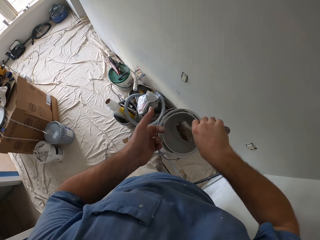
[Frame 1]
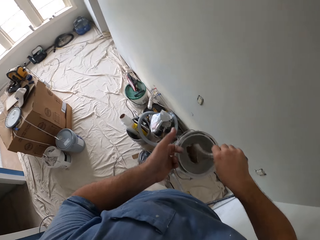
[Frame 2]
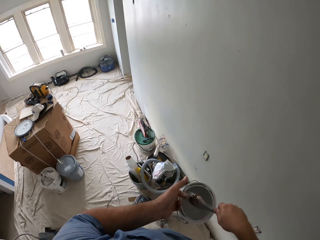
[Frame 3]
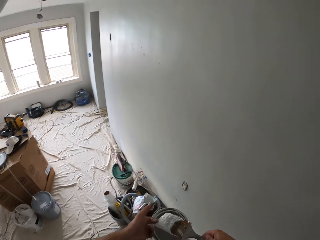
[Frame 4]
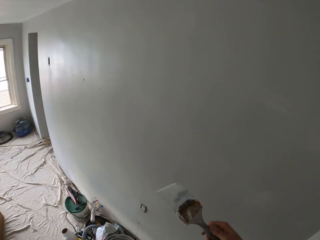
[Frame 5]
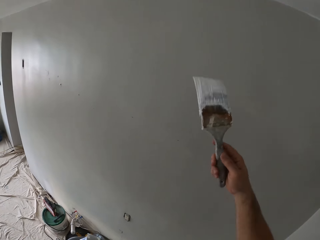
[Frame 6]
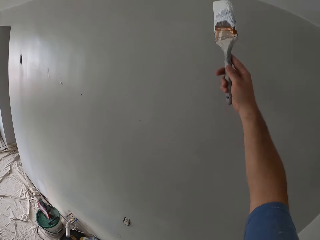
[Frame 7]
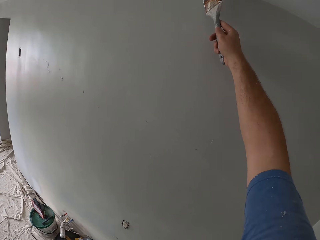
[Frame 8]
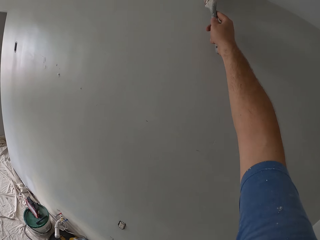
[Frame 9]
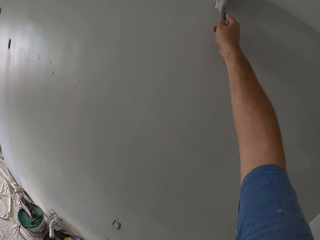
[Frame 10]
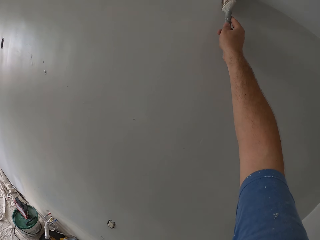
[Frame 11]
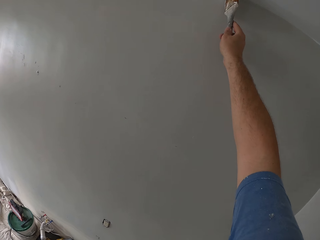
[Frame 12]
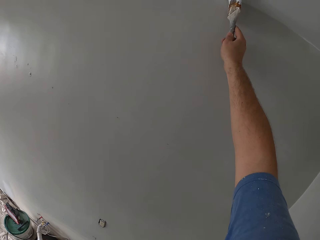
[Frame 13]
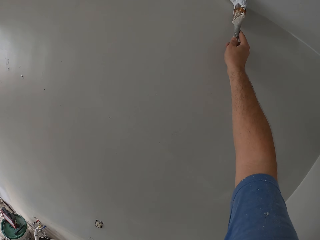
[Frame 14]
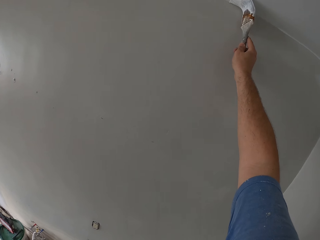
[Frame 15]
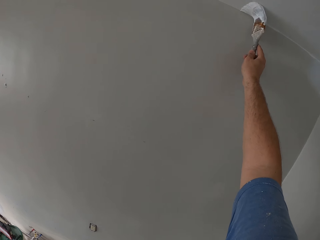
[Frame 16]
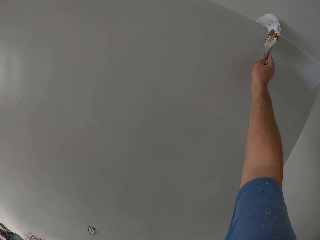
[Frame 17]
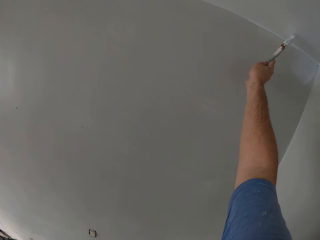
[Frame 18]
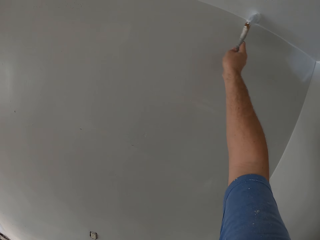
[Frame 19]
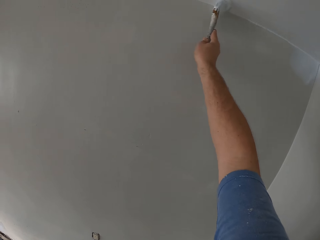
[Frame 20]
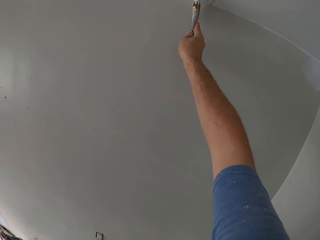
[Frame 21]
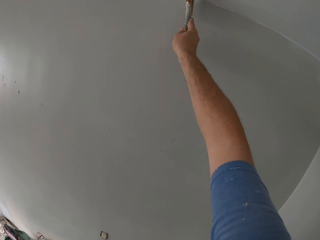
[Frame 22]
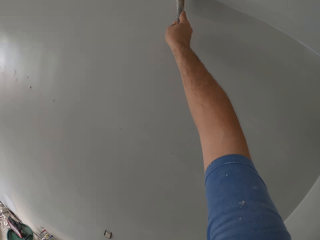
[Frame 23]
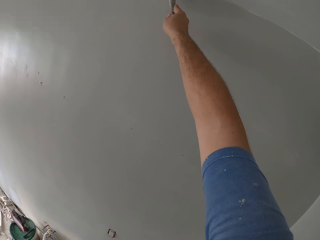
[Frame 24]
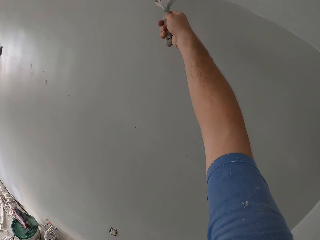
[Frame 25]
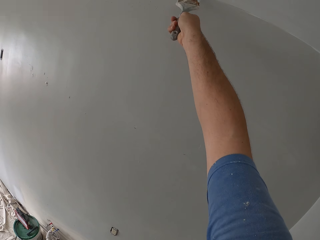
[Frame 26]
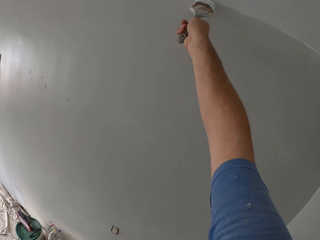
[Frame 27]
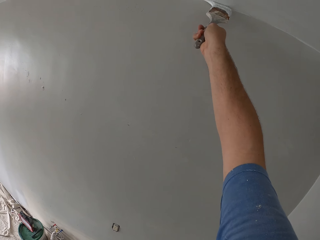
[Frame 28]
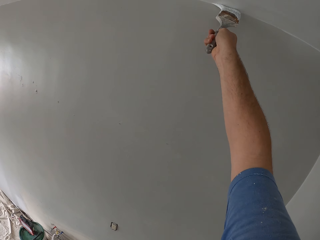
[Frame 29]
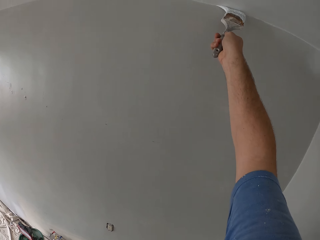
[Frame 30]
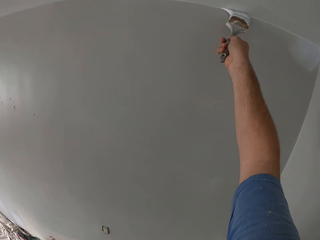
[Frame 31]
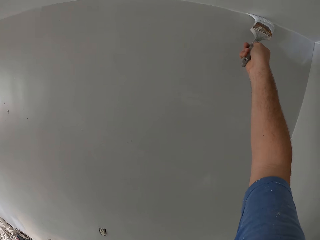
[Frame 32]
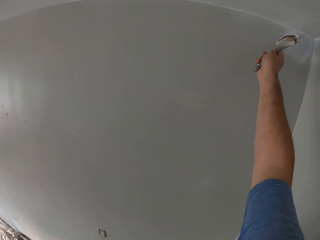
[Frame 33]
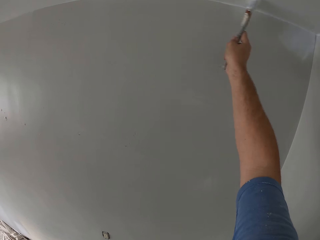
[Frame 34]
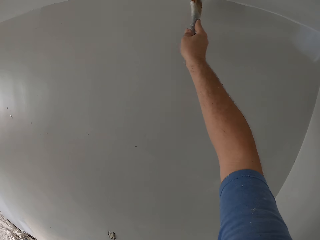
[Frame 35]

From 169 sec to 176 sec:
The camera wearer dips the paint brush in the bucket of paint. They continue painting the ceiling or the wall.

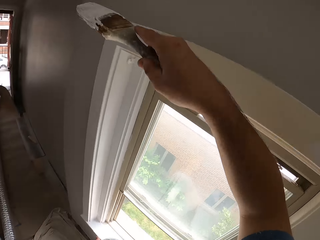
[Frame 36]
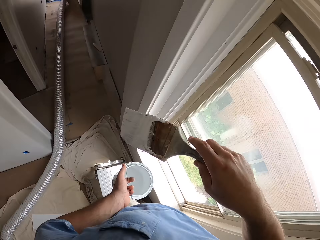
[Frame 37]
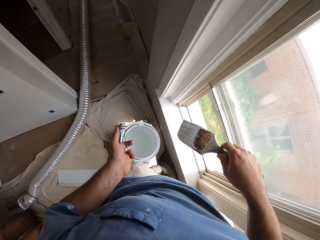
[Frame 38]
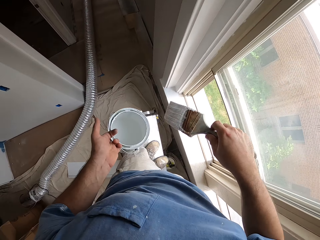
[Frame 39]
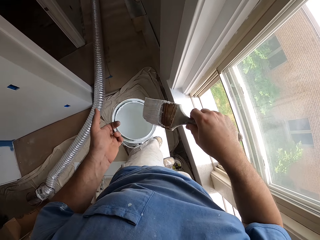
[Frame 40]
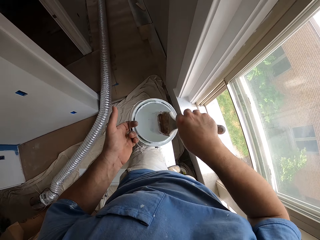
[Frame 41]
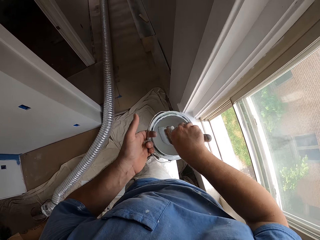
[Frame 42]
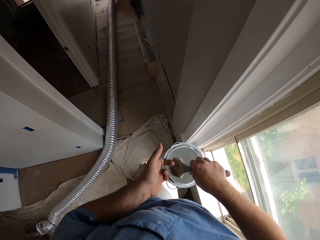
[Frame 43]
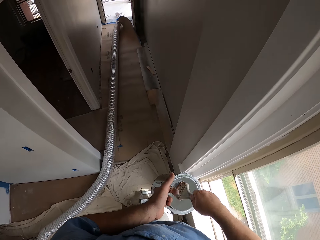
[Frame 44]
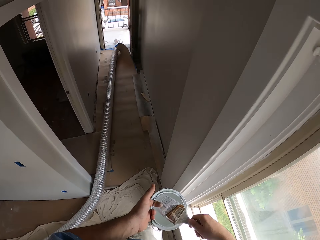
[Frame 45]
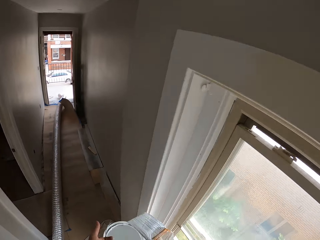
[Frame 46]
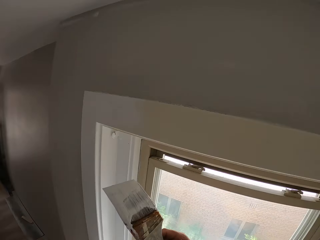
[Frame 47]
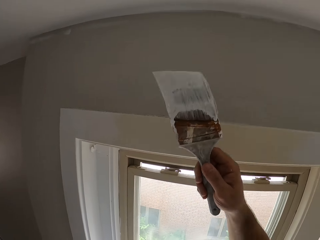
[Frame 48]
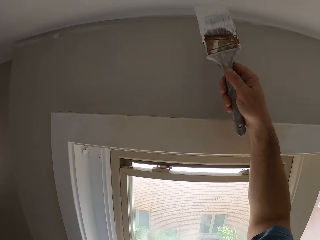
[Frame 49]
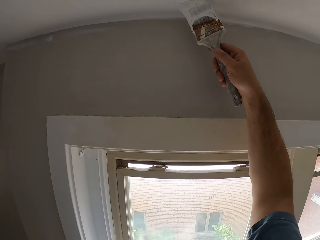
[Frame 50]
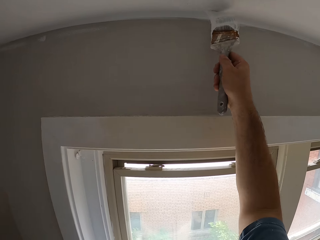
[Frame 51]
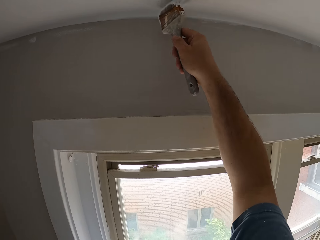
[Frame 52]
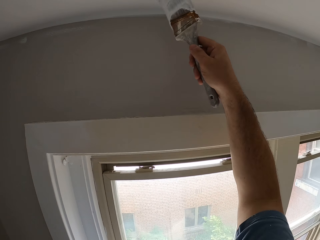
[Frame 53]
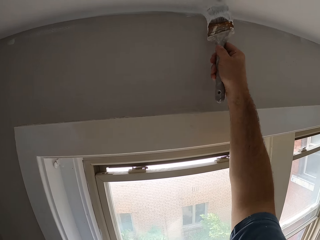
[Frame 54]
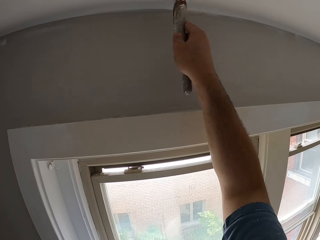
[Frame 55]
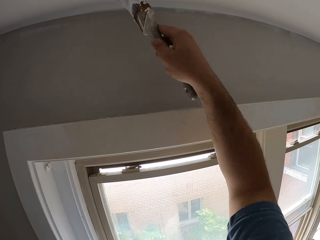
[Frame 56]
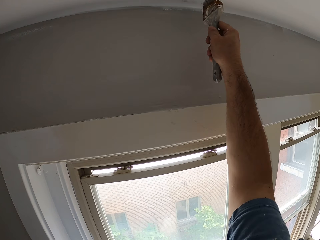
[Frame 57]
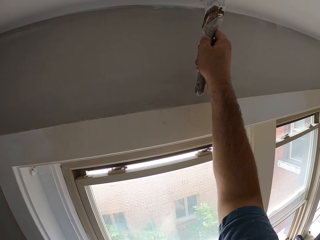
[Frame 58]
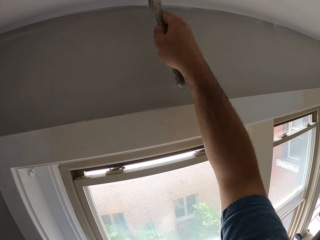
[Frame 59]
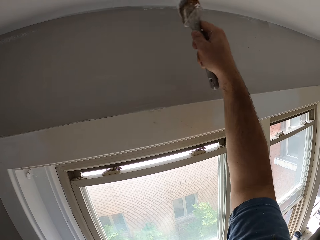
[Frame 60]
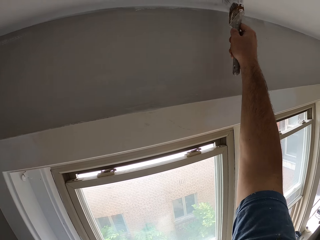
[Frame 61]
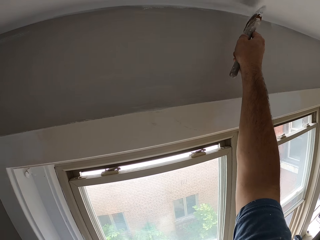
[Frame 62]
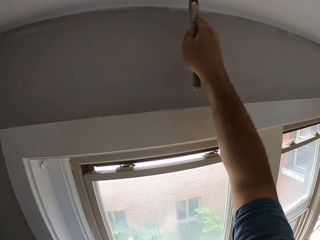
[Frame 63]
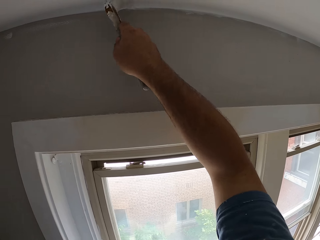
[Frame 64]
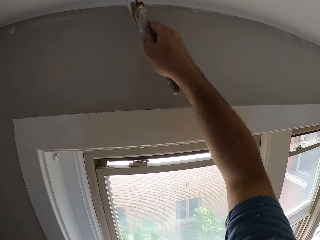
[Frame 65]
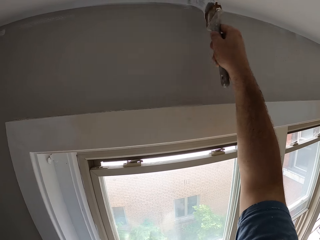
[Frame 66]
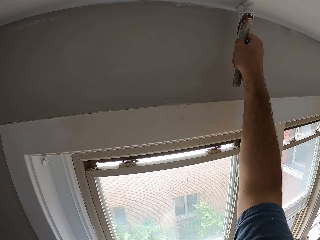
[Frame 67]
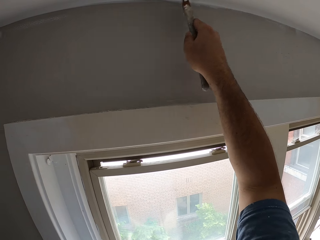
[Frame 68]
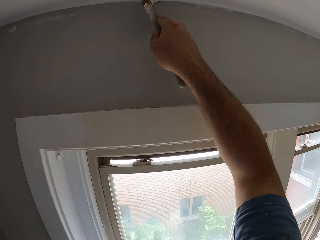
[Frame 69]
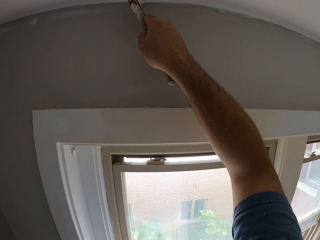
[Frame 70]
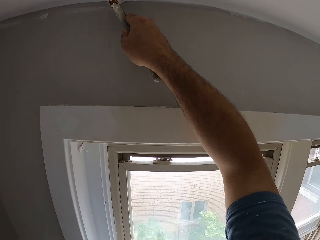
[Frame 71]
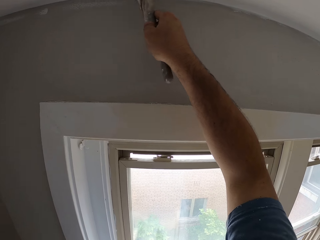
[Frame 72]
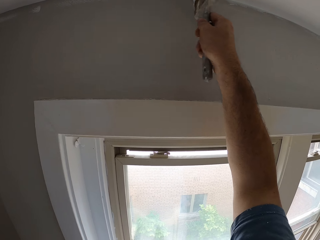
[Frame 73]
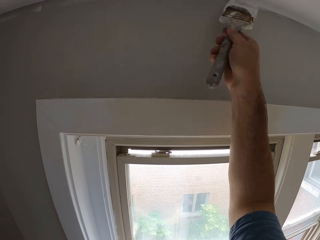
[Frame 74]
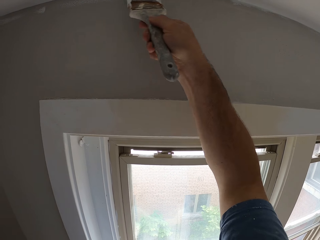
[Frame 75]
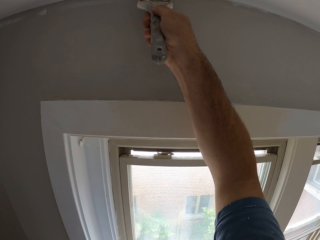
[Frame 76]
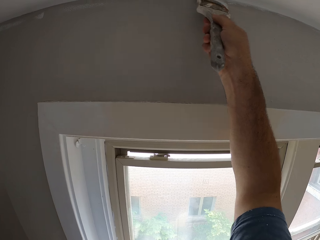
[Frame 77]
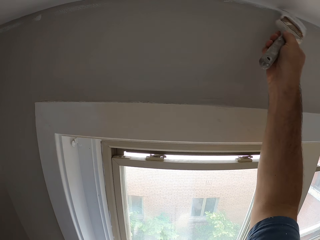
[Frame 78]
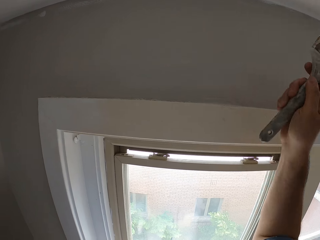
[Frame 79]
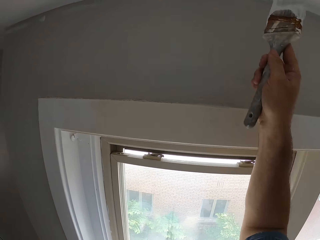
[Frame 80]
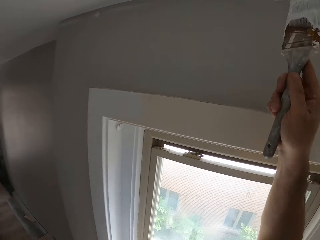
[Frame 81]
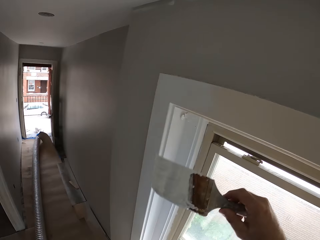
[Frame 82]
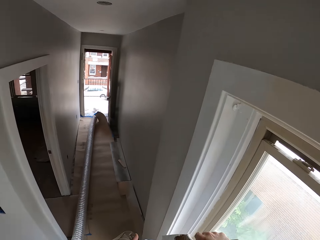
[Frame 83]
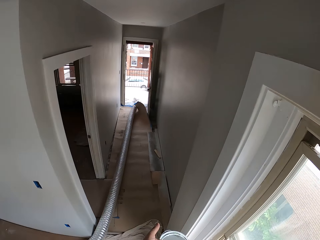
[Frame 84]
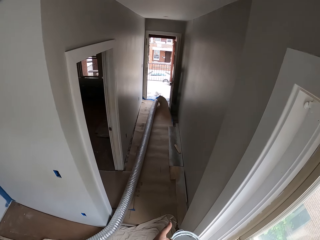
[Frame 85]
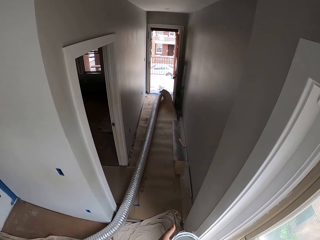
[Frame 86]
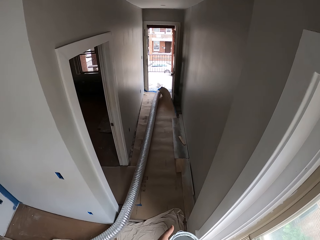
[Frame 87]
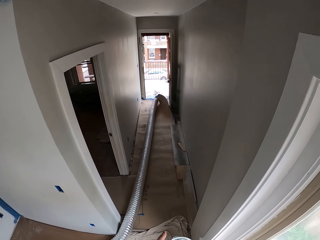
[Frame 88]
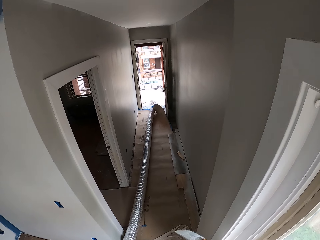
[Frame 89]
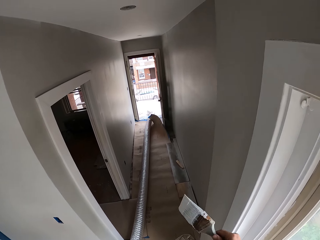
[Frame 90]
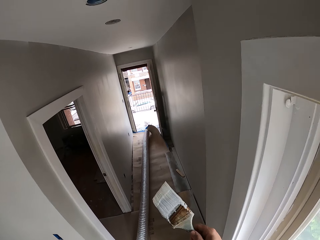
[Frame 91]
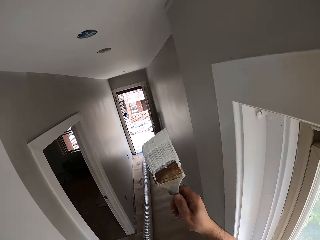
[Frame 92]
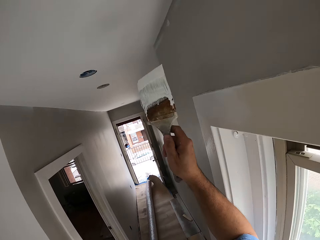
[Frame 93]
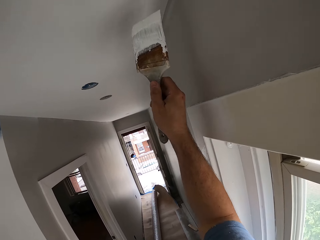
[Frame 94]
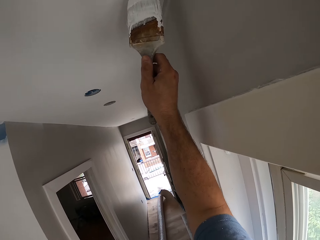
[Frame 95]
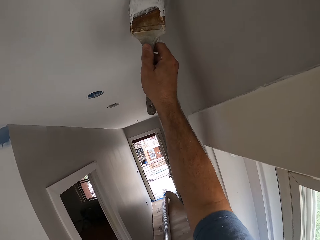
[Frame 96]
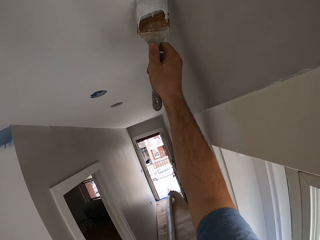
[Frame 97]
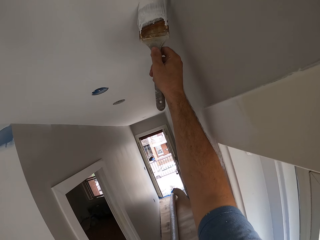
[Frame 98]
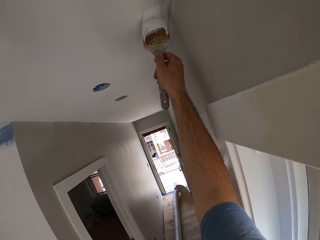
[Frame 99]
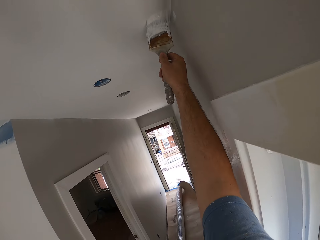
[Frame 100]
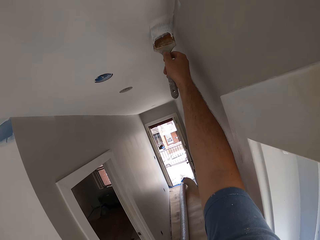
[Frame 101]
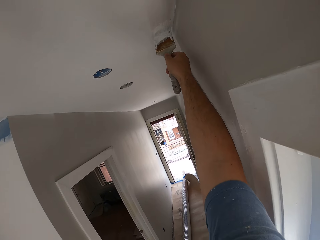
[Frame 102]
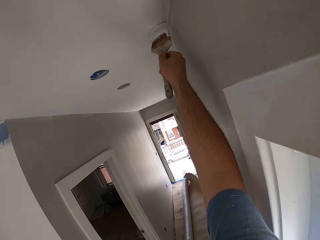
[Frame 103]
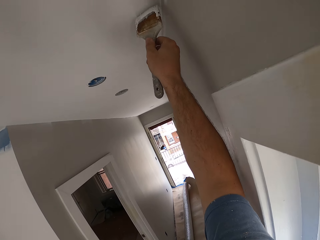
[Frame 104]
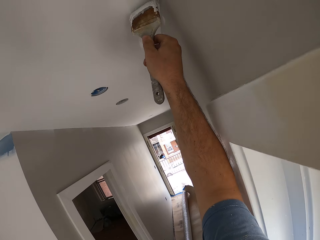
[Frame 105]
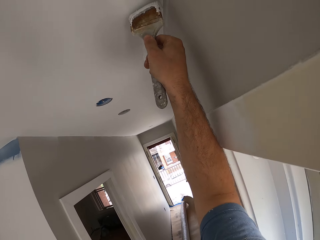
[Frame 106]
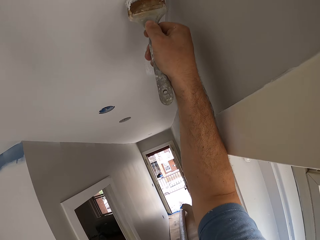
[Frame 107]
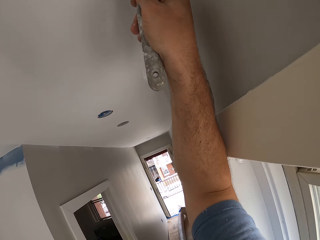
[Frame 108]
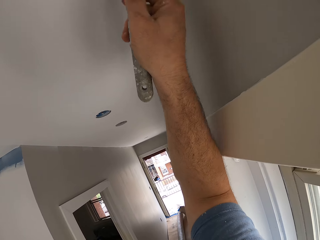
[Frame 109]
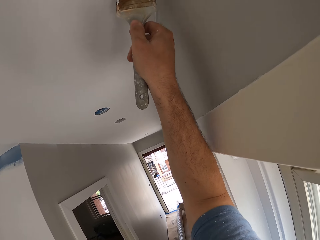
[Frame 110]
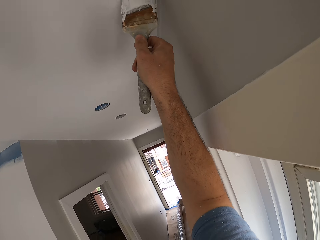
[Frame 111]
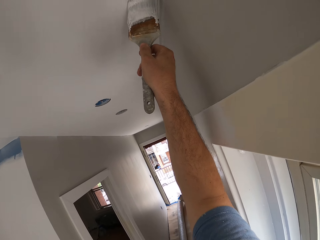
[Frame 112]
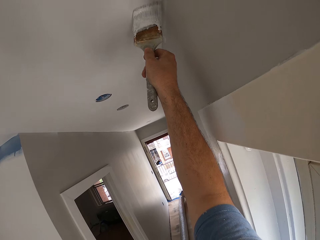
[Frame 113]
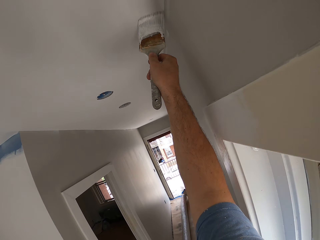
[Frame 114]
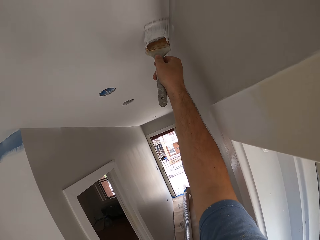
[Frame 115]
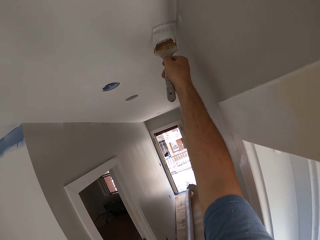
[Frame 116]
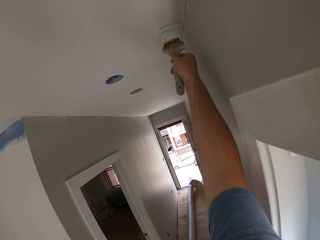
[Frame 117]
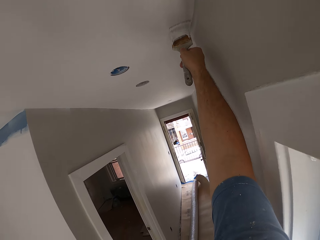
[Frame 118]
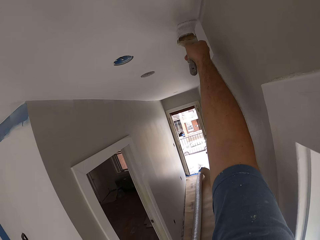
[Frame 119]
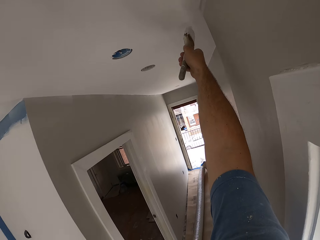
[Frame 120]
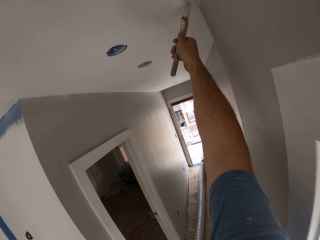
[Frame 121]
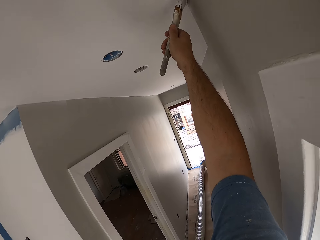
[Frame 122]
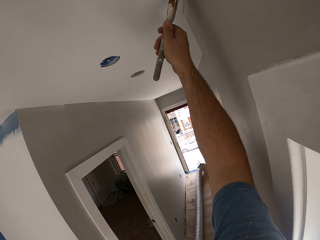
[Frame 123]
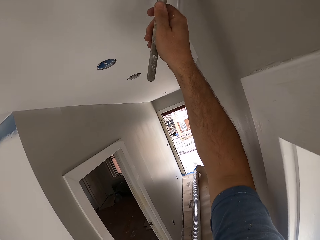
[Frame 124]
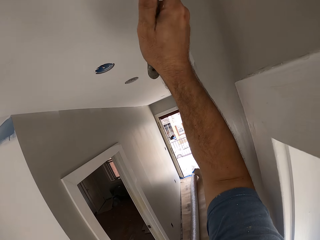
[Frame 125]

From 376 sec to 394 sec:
The camera wearer dips the paint brush into the bucket of paint. They continue to paint the ceiling with the paint brush. They dip the paint brush into the bucket of paint. They continue to paint the ceiling with the paint brush.
